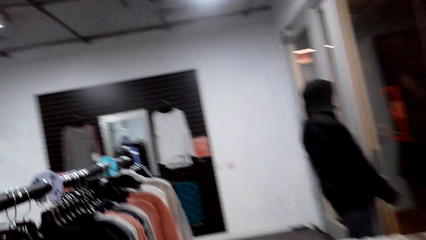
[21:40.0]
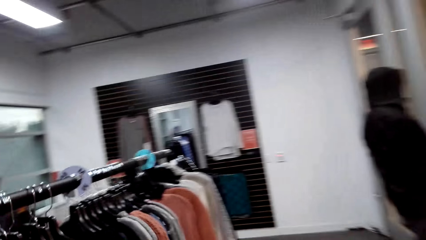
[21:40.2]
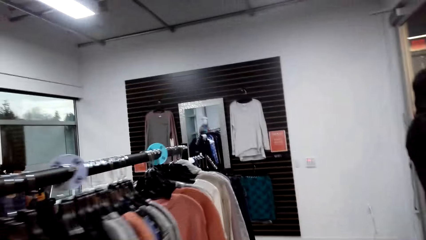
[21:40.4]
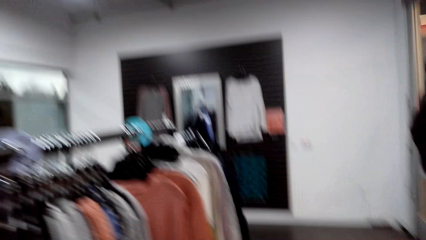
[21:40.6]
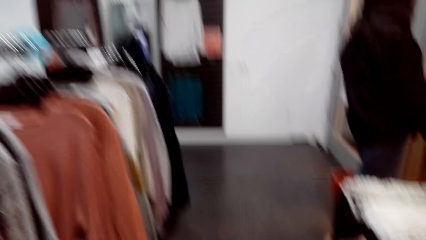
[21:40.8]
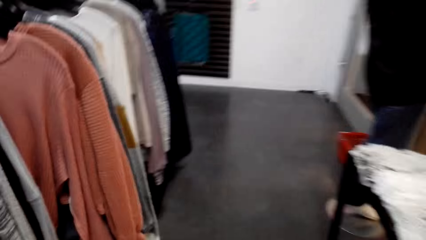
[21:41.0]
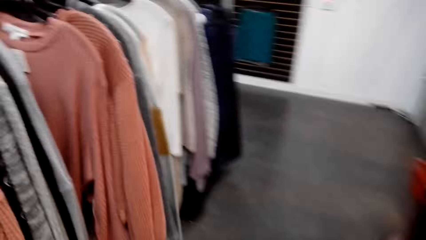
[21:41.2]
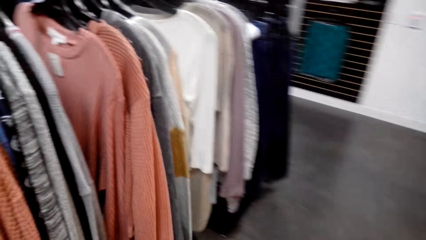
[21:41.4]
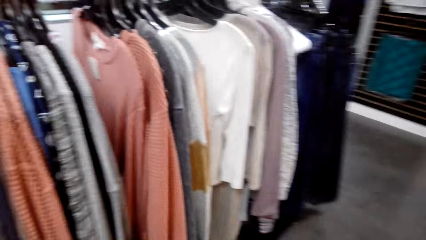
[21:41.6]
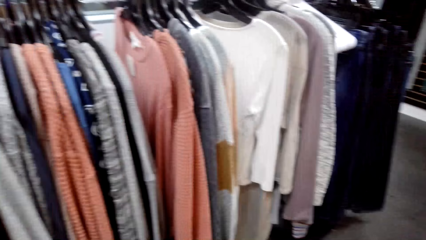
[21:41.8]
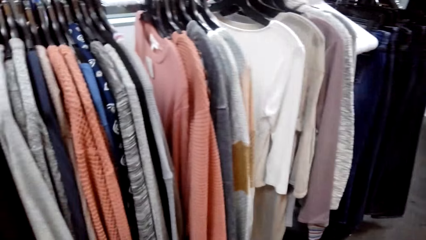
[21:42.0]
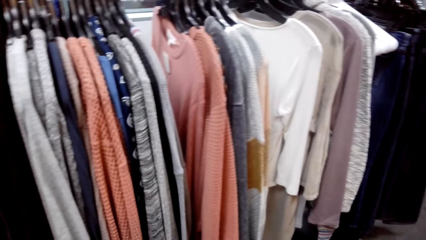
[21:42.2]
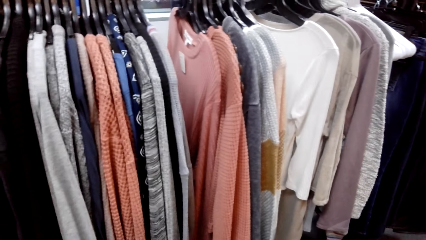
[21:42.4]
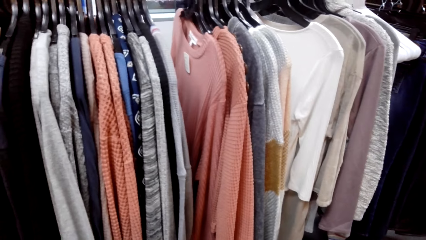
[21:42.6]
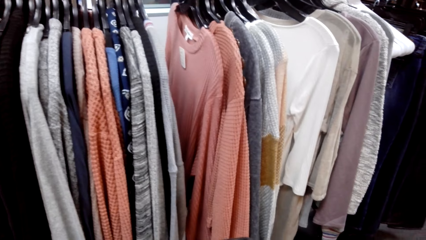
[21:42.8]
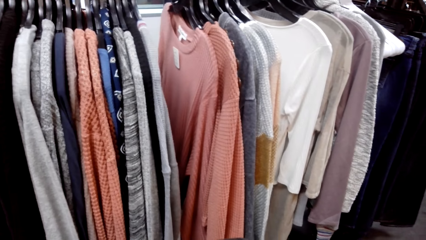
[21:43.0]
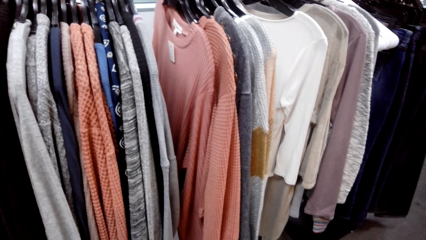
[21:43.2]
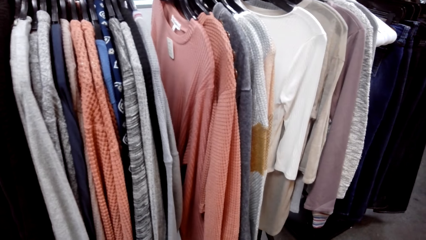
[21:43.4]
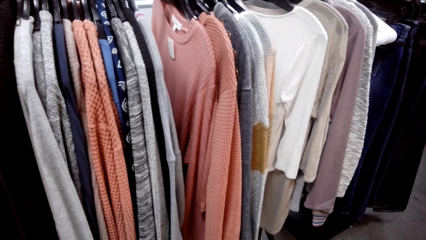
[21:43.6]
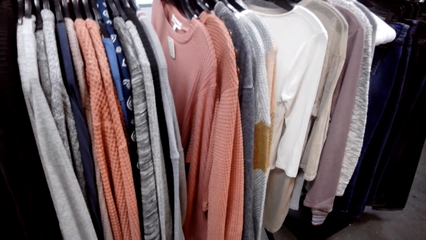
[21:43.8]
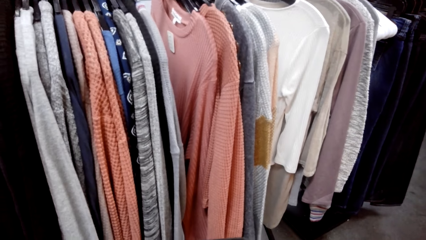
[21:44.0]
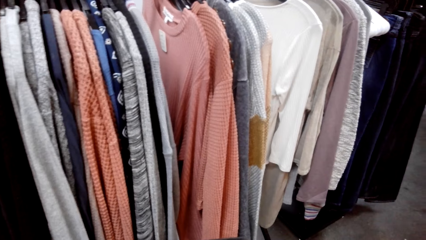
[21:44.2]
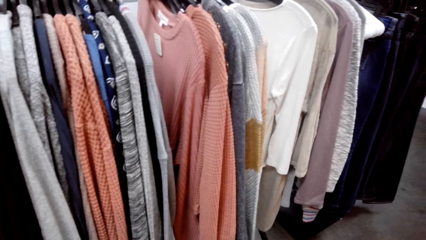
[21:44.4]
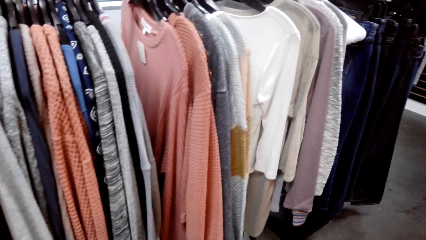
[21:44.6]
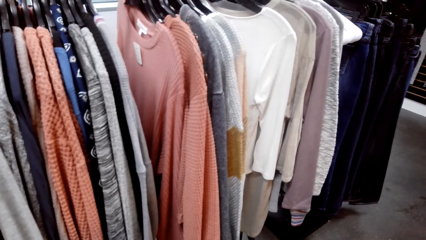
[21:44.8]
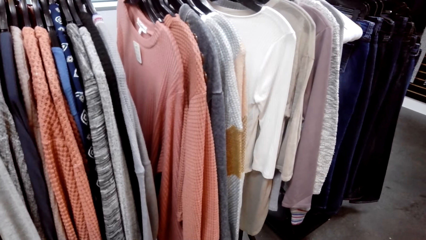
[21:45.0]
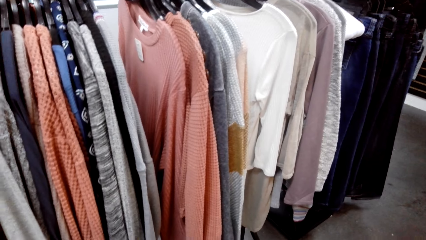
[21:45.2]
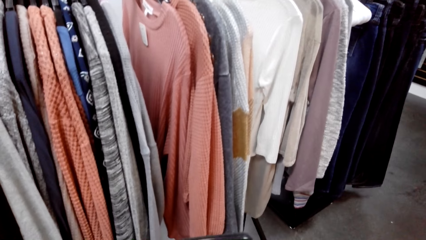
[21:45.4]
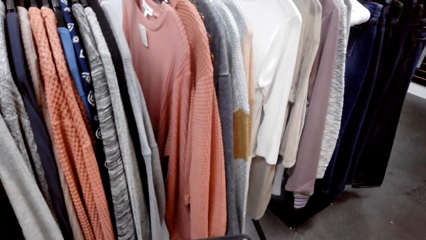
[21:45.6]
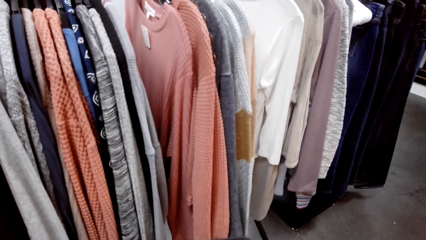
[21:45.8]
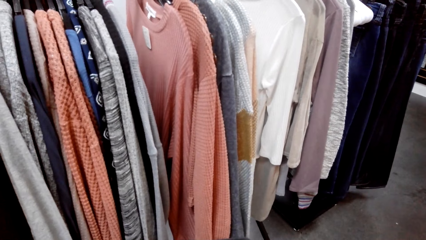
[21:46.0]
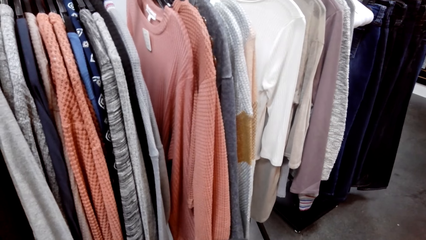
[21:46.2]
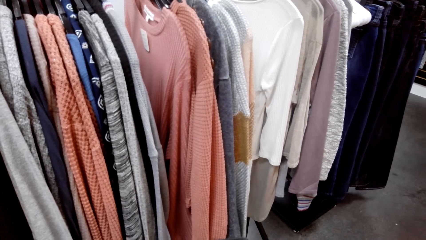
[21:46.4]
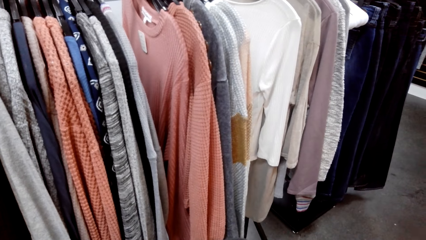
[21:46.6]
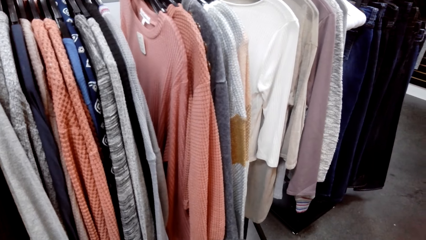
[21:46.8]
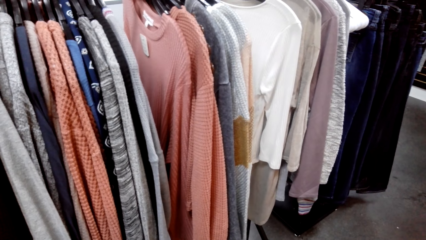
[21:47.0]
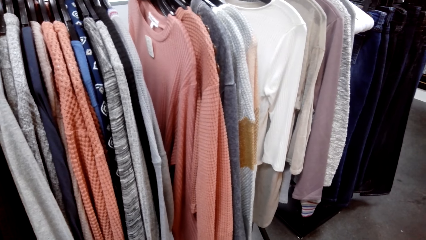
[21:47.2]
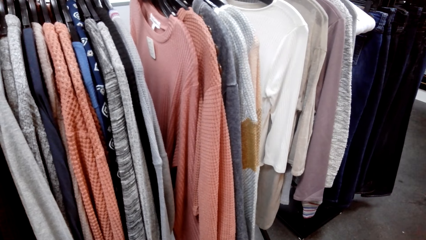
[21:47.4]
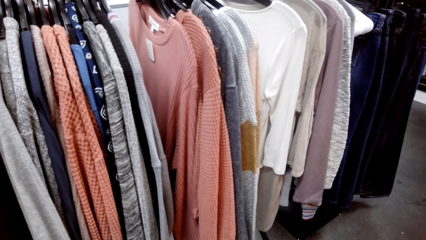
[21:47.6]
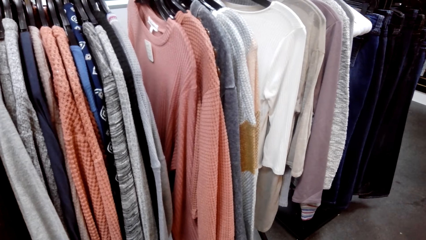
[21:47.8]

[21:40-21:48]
The camera wearer looks around.

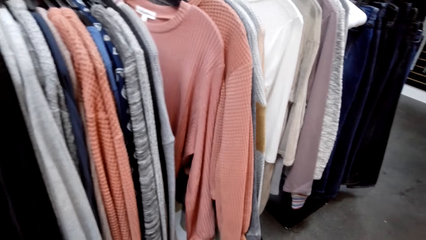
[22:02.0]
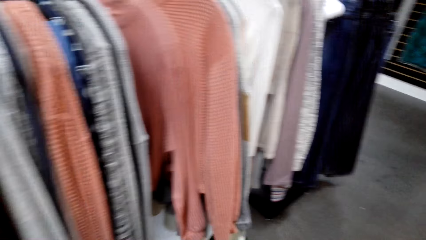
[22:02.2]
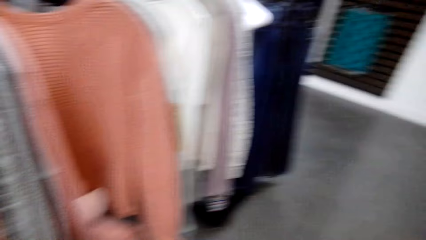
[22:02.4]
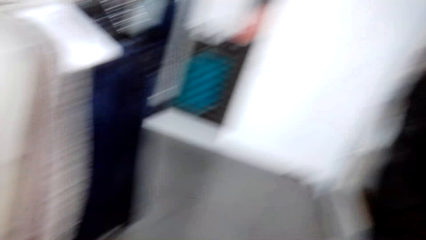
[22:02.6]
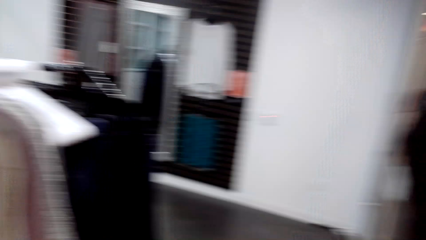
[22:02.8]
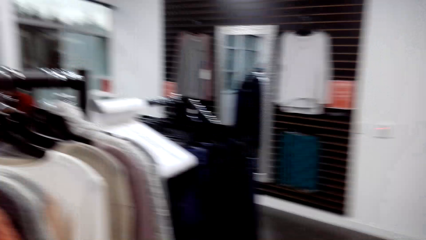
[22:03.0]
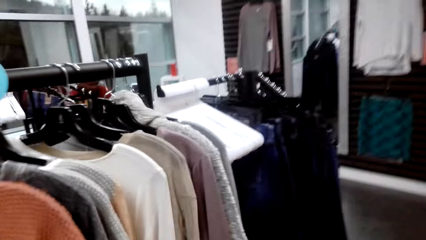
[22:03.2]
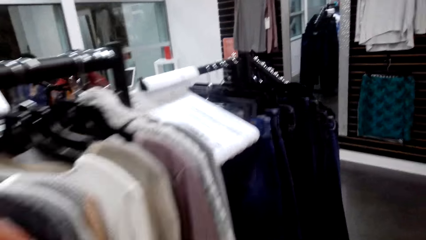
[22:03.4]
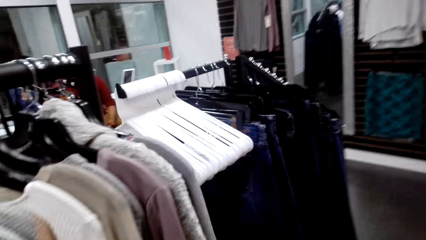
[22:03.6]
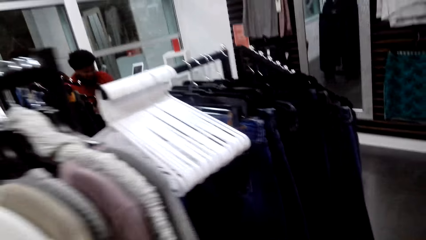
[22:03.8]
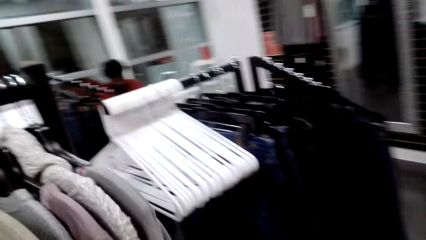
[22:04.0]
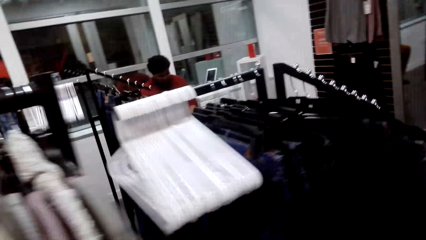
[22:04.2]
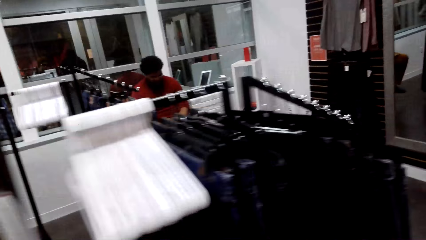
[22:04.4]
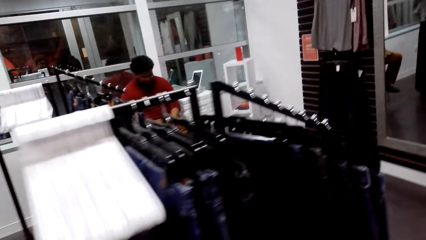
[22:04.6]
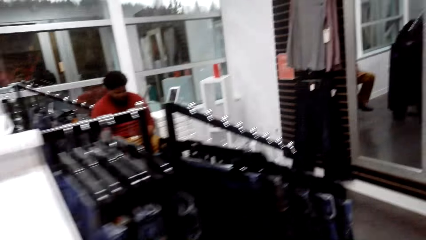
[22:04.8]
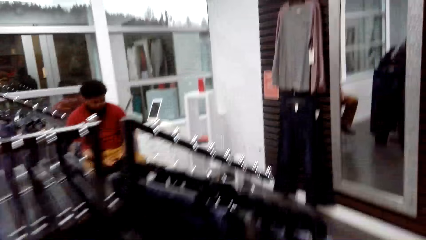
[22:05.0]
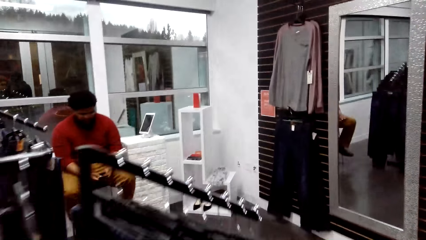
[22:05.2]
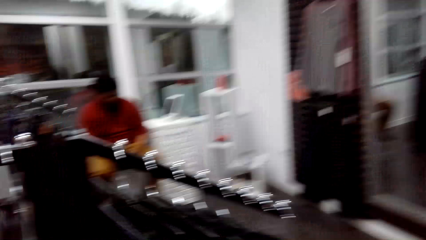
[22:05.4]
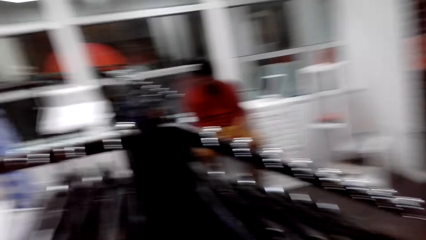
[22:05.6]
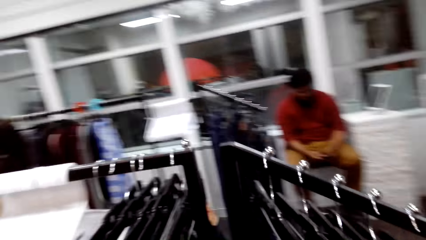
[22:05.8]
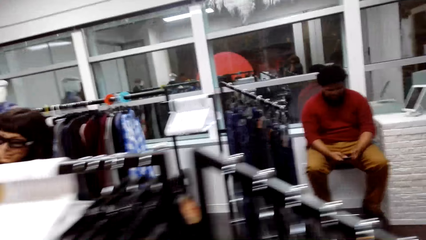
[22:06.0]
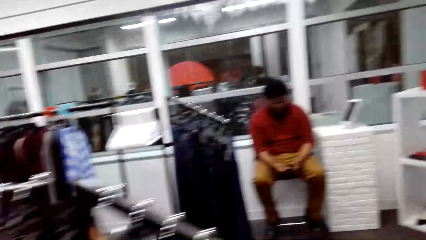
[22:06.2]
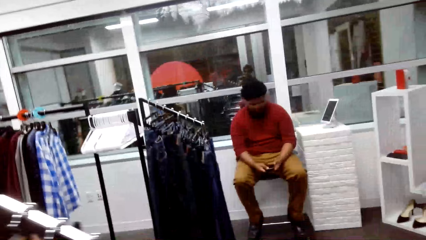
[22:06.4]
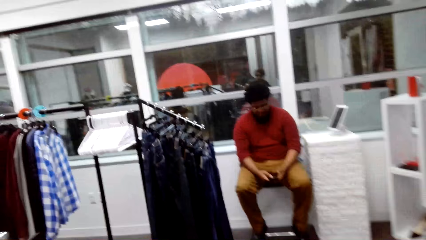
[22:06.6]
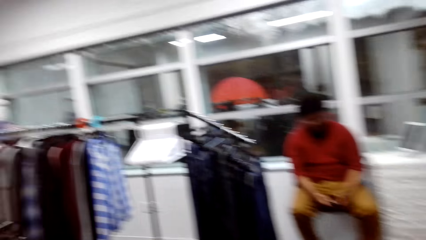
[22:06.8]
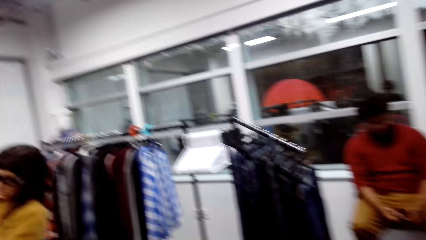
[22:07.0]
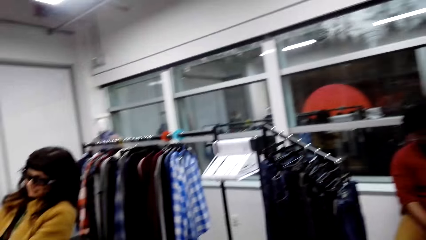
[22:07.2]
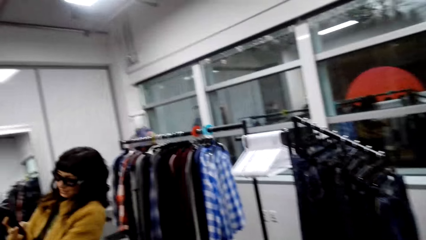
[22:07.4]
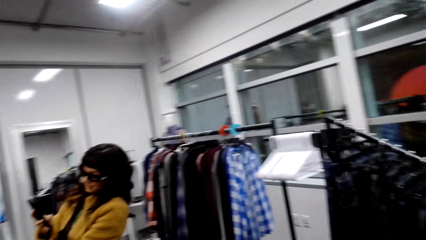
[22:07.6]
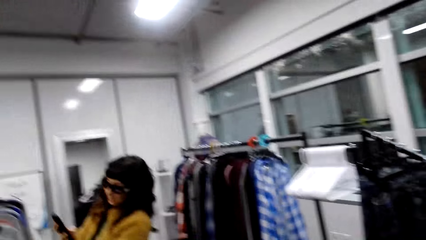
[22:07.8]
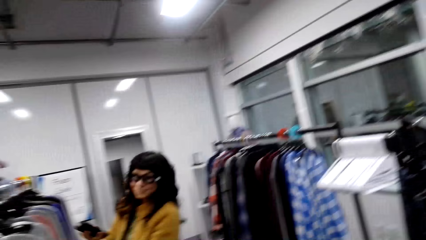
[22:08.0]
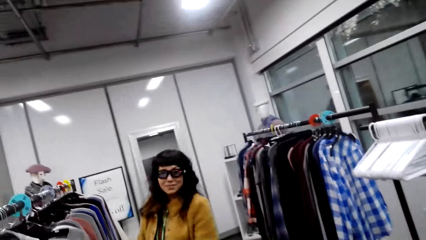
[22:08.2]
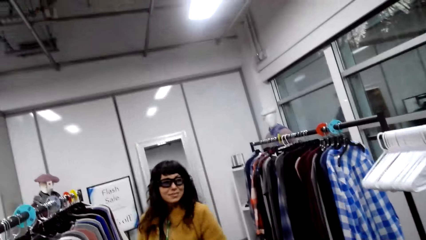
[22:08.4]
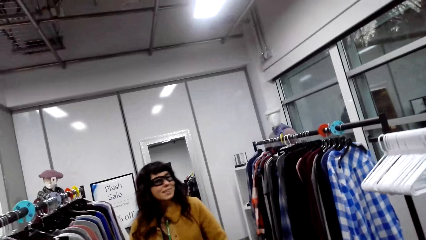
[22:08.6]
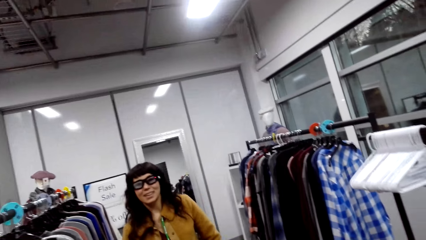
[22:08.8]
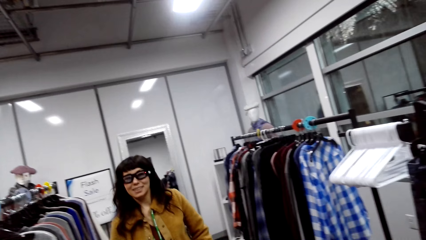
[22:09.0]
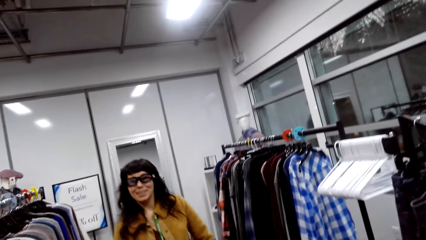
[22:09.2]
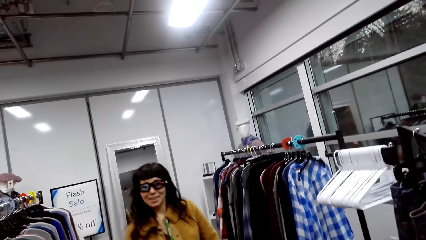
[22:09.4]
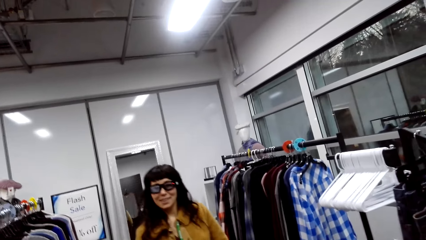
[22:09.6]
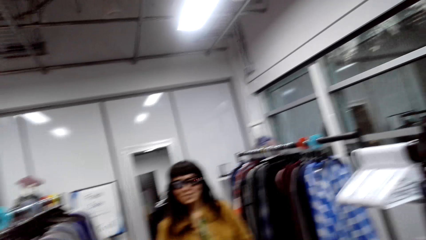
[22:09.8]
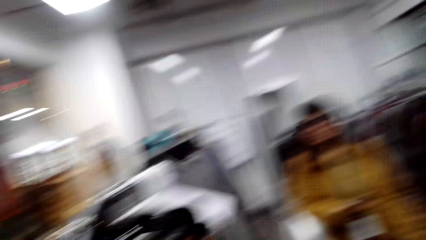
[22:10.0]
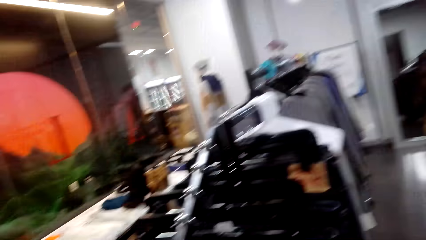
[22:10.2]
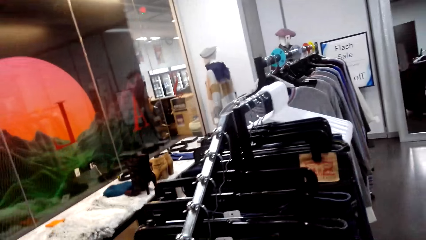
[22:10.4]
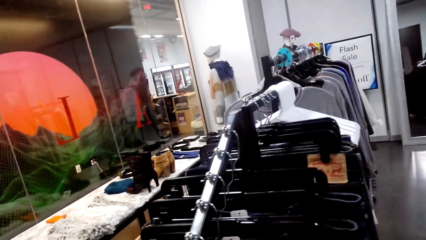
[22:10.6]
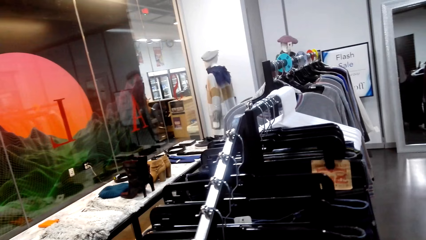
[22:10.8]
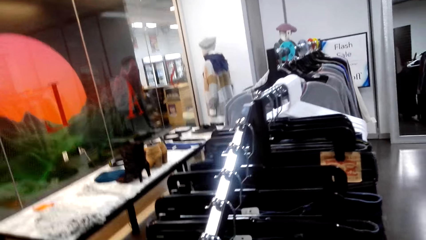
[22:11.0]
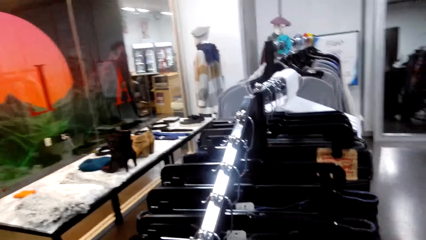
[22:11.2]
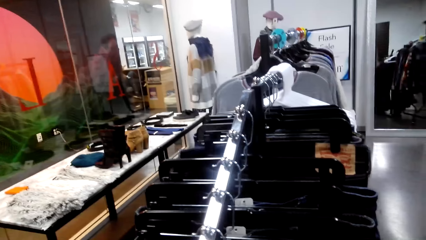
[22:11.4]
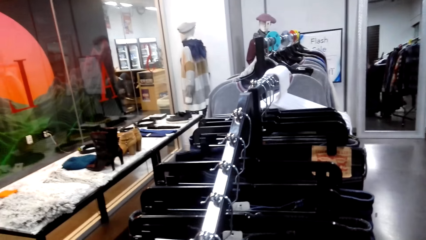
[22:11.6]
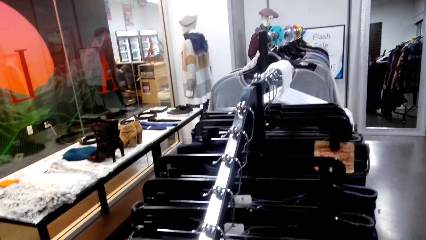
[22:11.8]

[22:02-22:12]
The camera wearer walks around. A woman smiles at the camera wearer.
